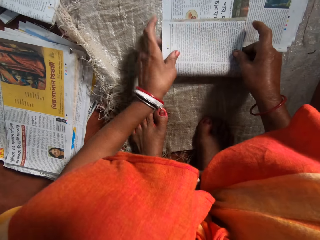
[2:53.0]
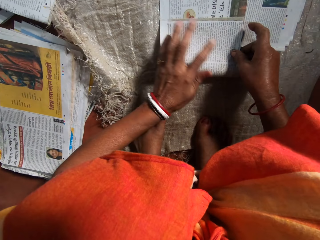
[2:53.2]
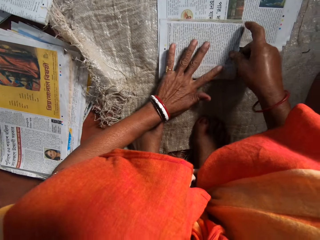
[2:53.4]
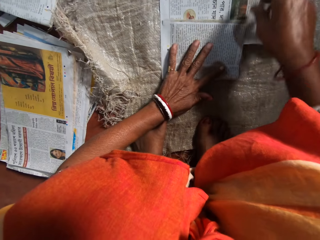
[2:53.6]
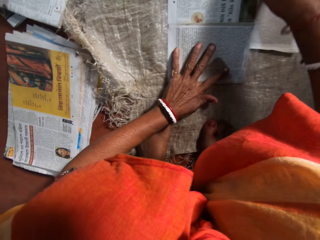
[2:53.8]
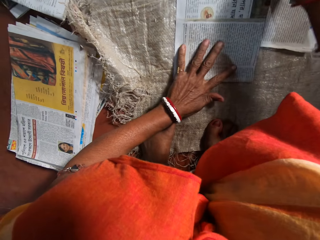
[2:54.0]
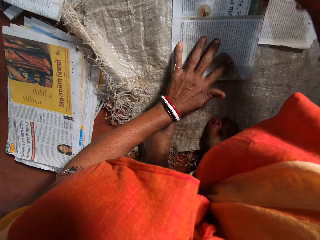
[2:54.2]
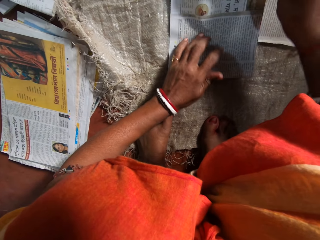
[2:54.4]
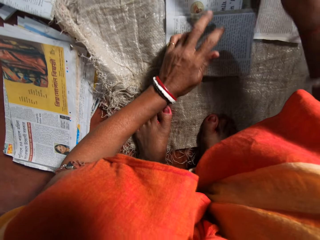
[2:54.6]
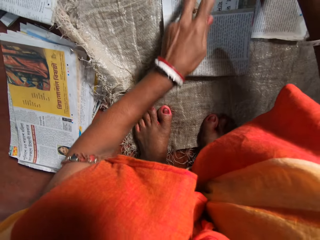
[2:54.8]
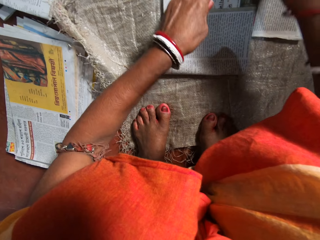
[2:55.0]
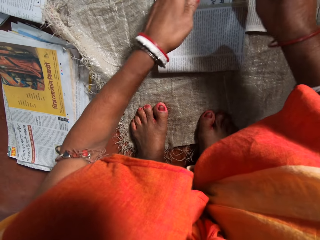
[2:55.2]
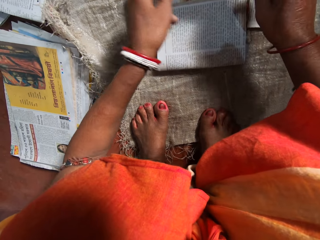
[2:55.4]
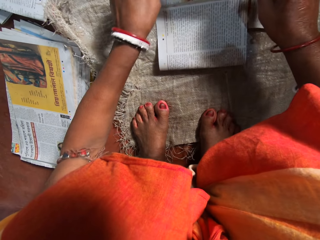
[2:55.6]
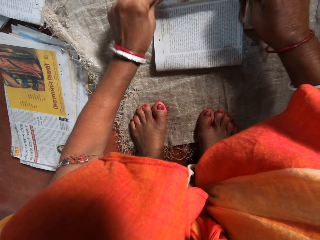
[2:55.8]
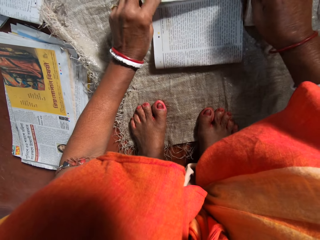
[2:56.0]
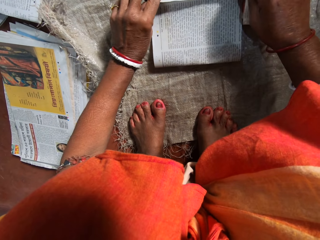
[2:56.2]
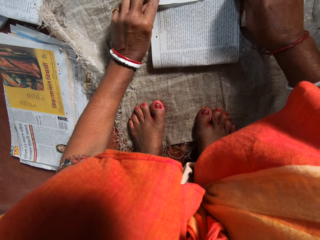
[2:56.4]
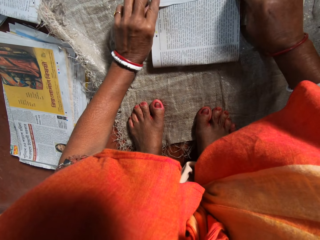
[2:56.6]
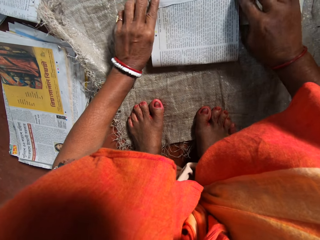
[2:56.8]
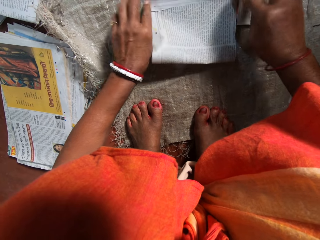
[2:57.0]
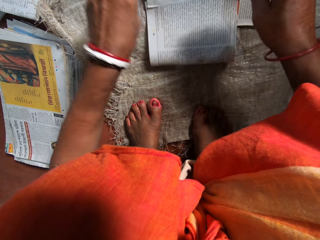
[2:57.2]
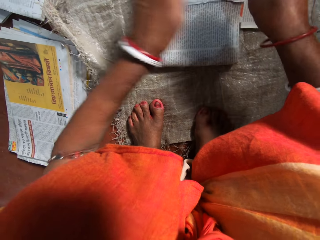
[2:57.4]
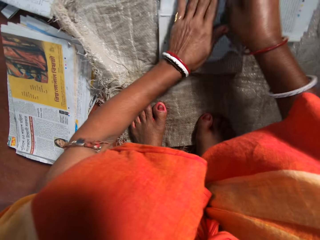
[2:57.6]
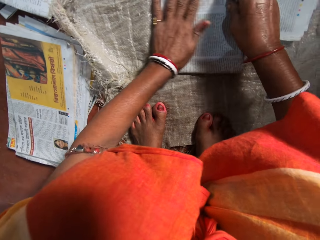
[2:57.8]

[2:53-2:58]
The camera wearer folds the paper with her hands. She puts her left hand on the newspaper. She folds the newspaper.

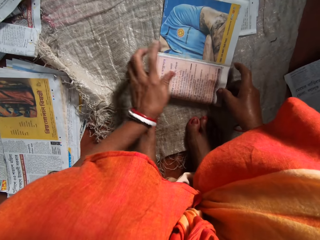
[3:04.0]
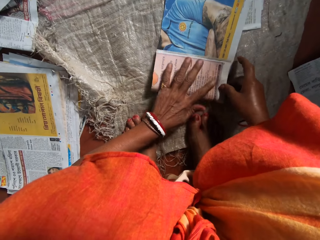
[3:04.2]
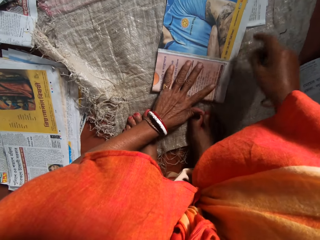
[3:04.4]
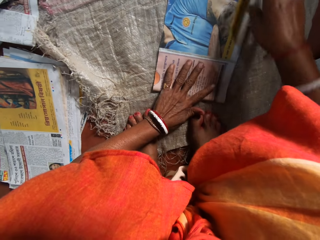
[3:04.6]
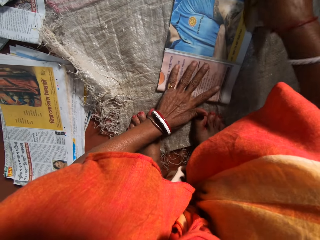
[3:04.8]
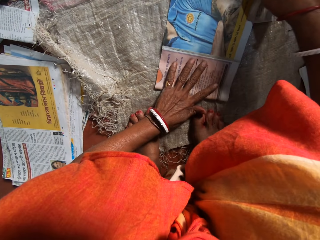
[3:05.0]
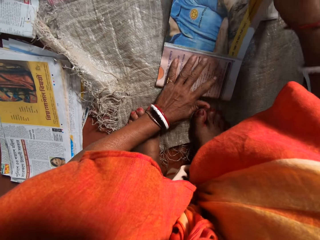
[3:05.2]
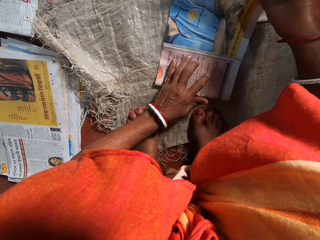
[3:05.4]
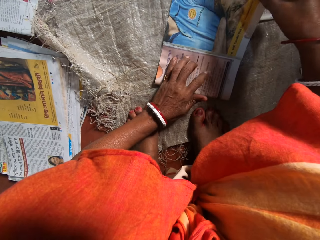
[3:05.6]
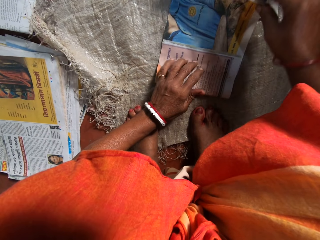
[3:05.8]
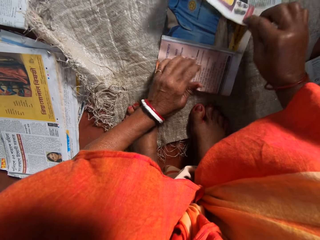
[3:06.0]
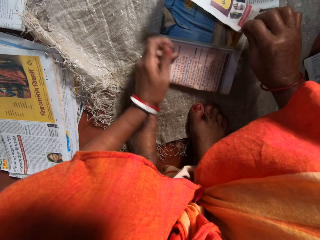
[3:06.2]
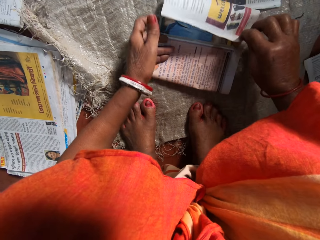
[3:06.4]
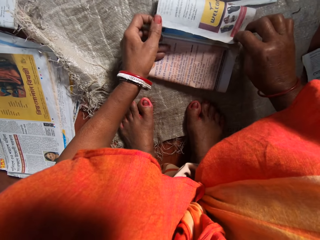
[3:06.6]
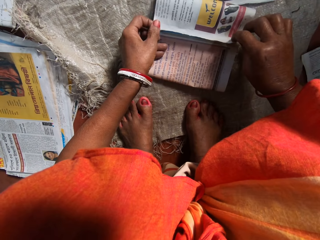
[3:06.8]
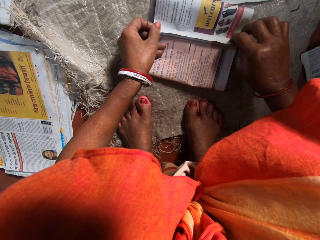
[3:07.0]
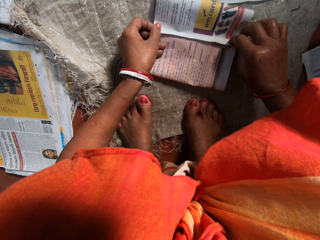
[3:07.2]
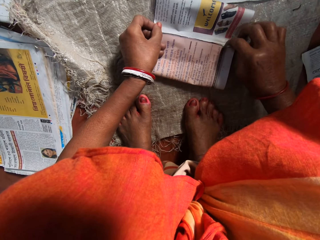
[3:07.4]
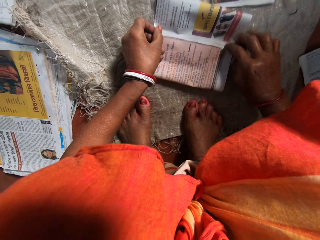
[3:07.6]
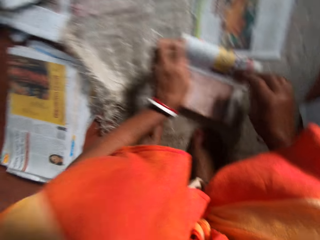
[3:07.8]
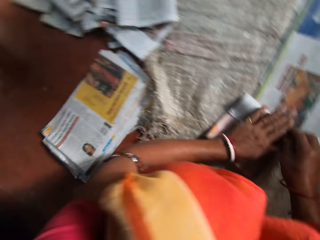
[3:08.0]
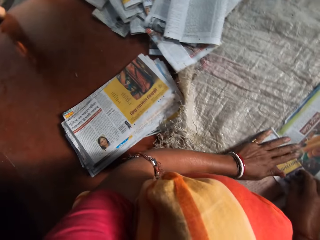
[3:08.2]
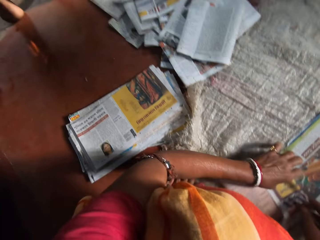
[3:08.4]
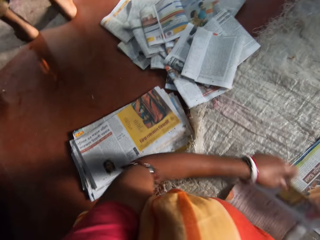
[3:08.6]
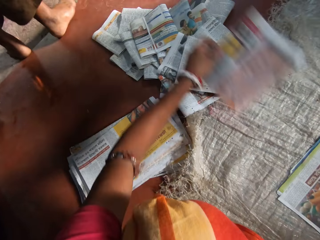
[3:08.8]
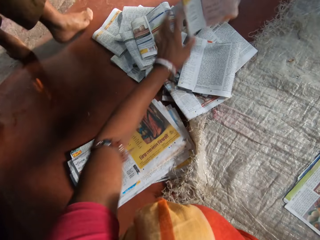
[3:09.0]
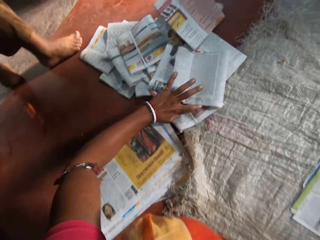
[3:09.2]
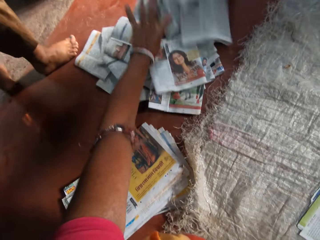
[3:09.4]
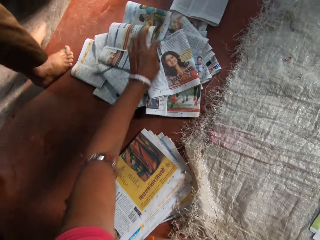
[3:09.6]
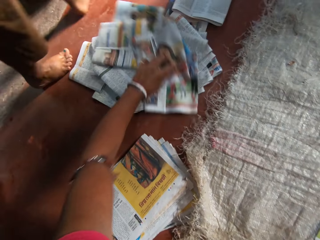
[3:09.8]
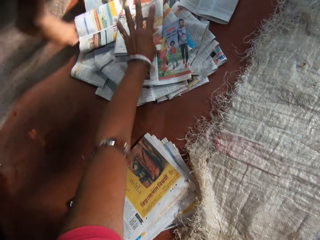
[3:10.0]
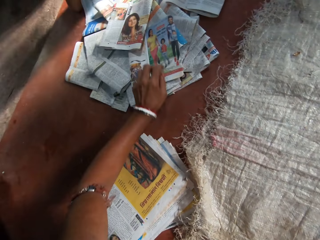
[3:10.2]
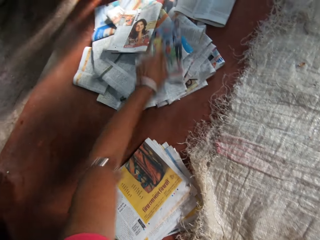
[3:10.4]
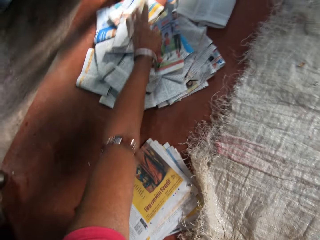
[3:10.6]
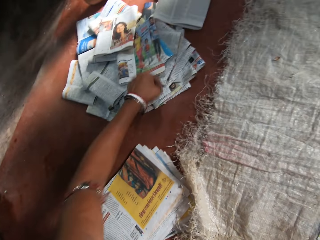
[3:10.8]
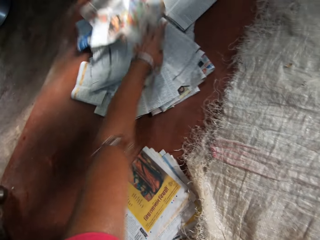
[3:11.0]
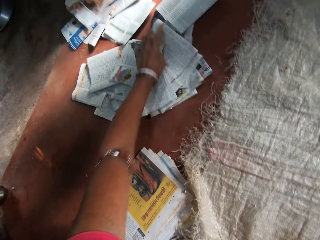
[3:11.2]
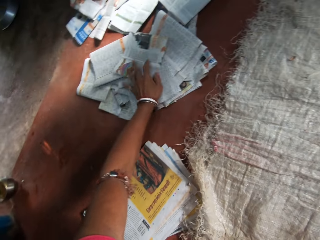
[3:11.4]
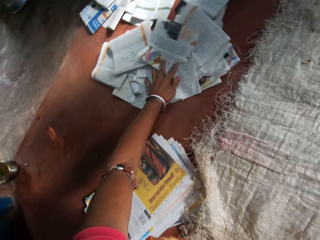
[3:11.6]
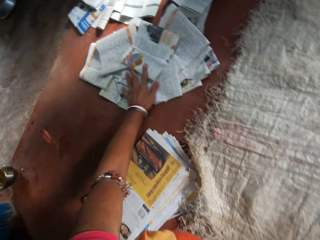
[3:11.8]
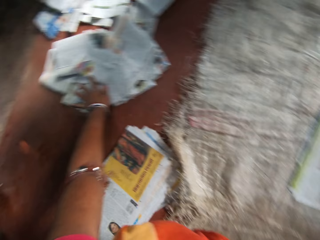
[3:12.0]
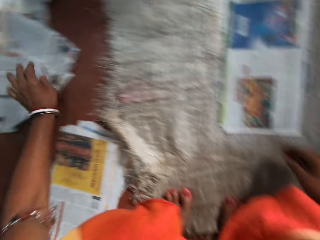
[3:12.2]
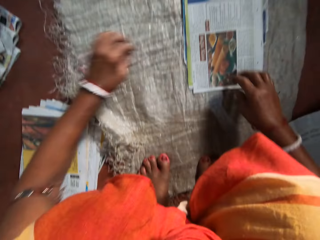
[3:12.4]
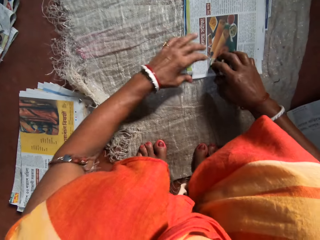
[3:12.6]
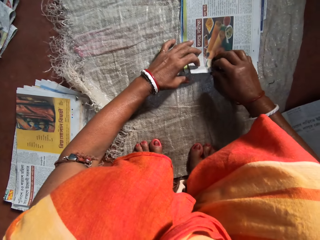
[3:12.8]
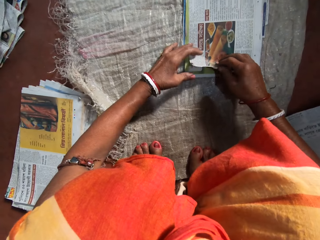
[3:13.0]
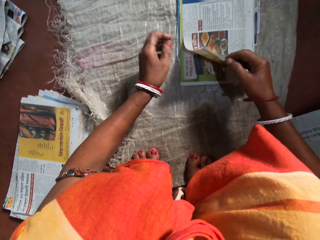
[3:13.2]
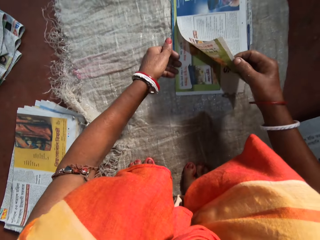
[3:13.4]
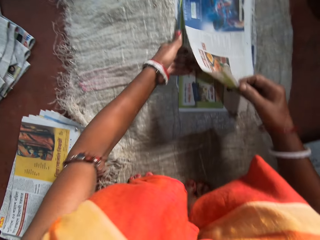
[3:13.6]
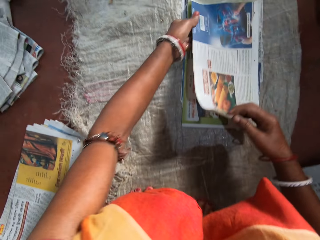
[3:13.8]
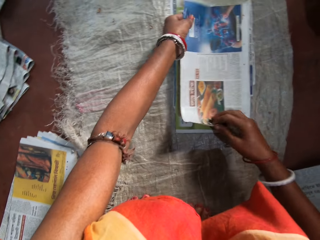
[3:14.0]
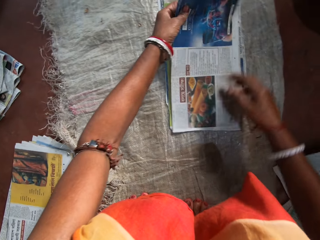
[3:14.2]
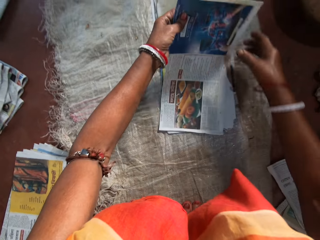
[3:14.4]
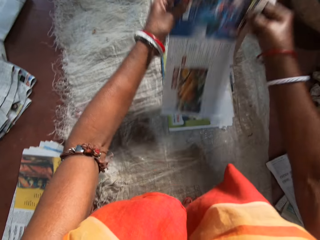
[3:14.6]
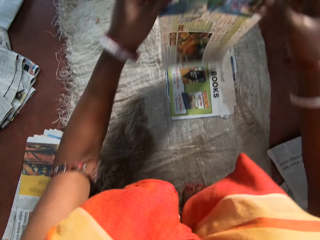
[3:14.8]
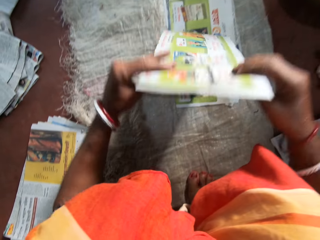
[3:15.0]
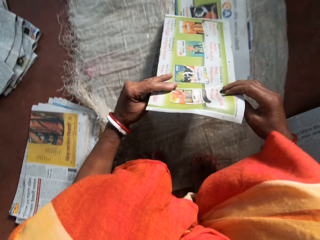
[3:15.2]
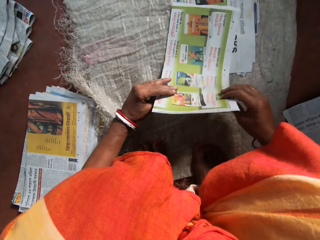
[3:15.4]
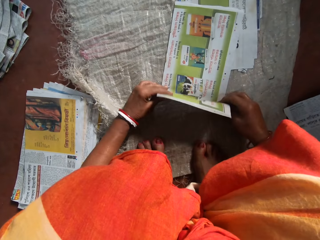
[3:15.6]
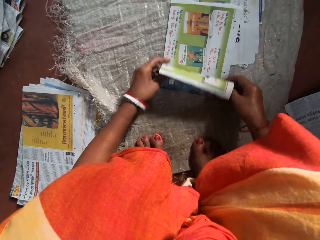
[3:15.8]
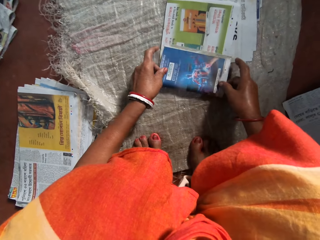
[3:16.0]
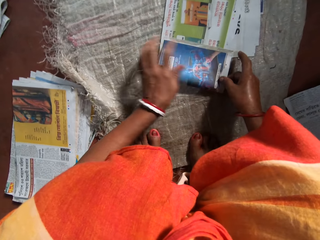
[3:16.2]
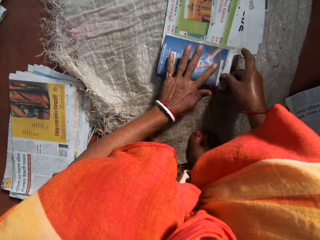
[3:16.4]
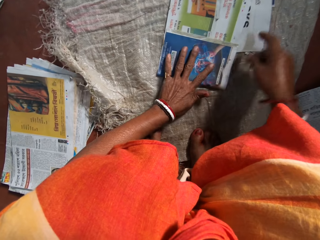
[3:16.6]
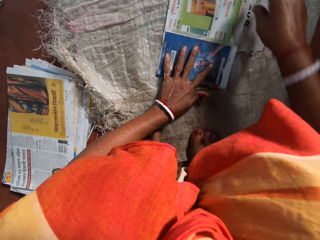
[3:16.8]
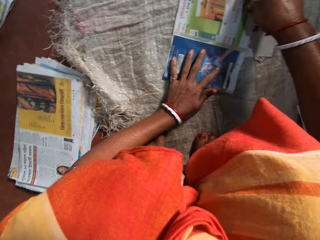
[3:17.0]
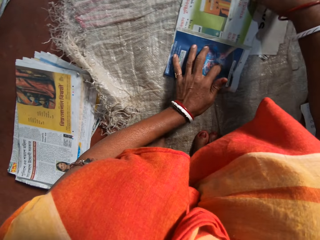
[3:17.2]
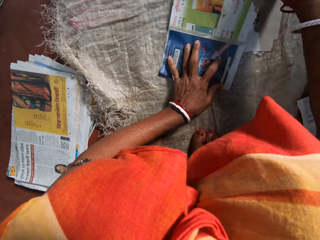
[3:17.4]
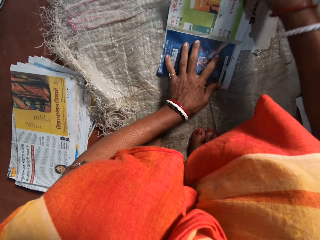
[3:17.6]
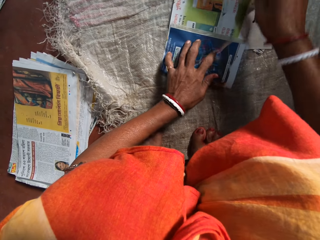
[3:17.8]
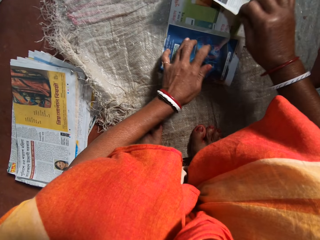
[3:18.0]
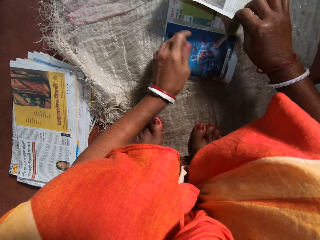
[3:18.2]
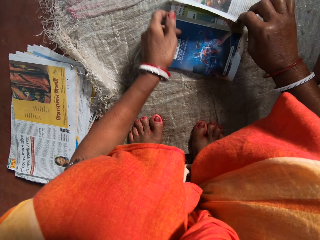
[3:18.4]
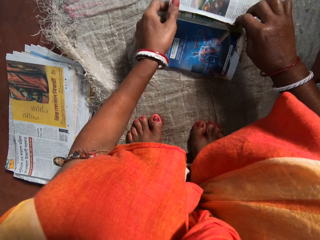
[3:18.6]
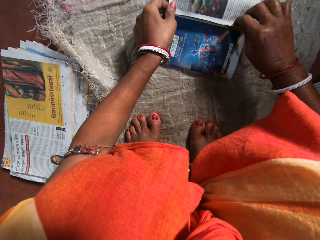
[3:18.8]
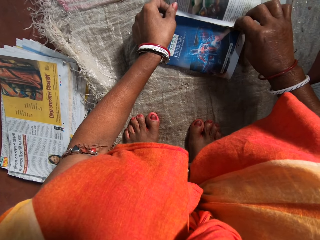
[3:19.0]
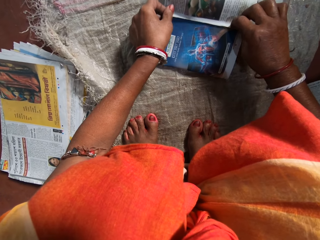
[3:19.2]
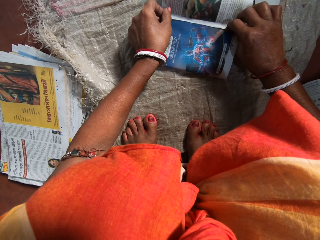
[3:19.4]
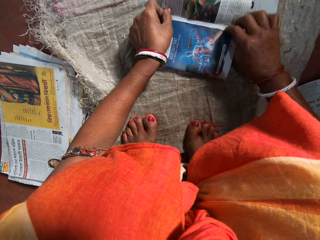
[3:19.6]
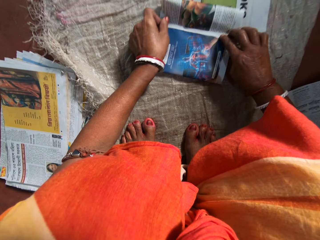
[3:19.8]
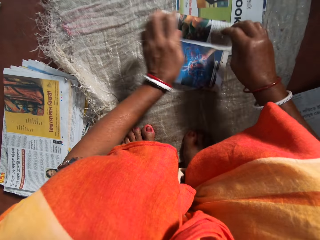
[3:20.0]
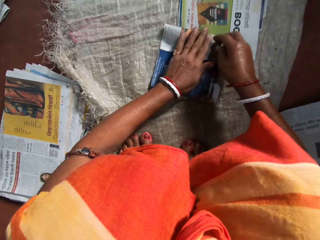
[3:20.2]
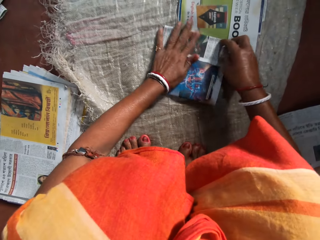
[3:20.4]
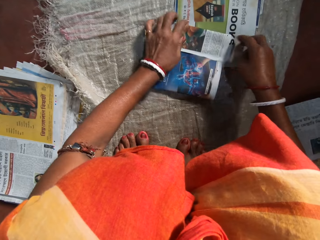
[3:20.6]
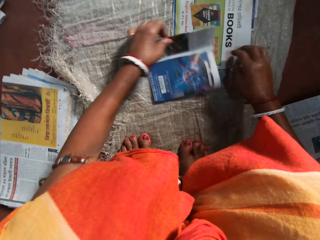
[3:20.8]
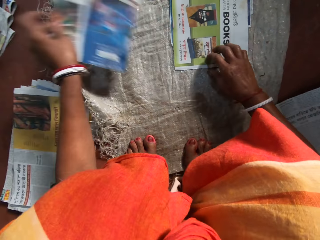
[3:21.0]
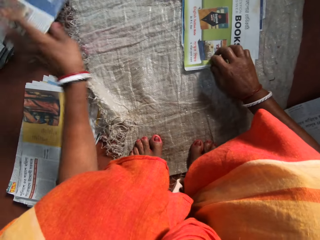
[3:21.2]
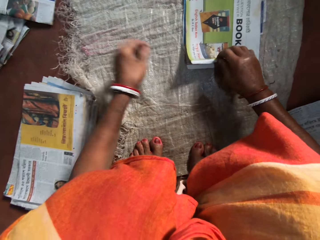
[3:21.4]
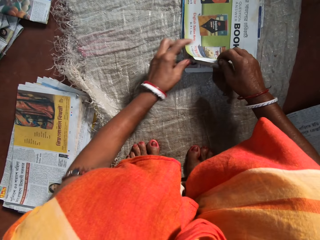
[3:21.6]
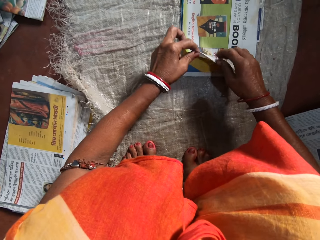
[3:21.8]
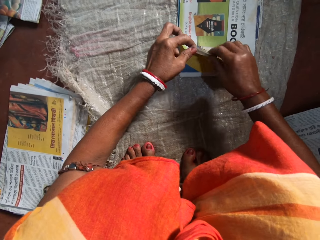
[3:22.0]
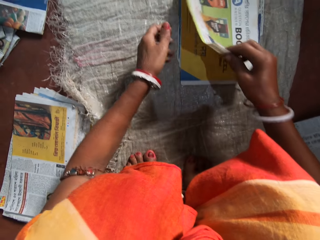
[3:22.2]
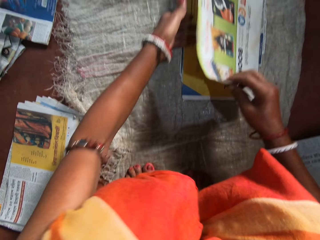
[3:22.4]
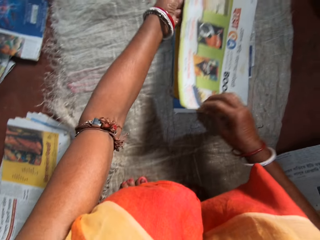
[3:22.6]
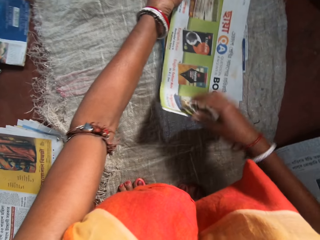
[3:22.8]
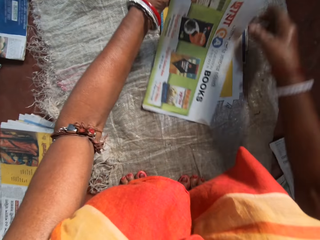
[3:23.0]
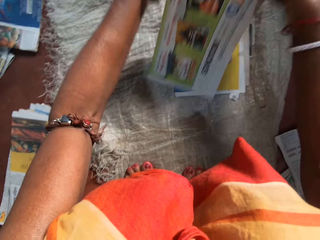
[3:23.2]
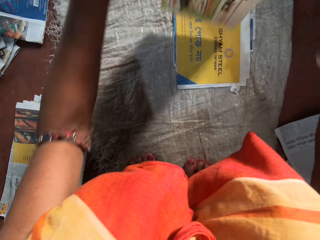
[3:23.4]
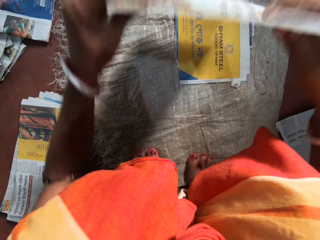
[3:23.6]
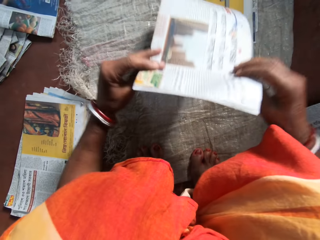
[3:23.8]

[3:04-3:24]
The camera wearer folds the newspaper. She puts her left hand on the newspaper. She folds the newspaper. She presses the newspaper with her hands. She places the folded paper on a pile of papers with her left hand. She adjusts the pile of papers with her left hand. She pushes the folded newspapers with her left hand. A man walks forward. The camera wearer pushes the folded newspapers with her left hand. She picks another paper from an array of papers on the floor with her hands. She lifts a newspaper from the others. She turns the newspaper. She folds the paper with her hands. She places a newspaper on the others. She puts her left hand on the newspaper. She folds the newspaper. She presses the newspaper with her hands. She lifts a newspaper from the others. She places the folded paper on a pile of papers with her left hand. She picks another paper from an array of papers on the floor with her hands. She lifts a newspaper from the others.
